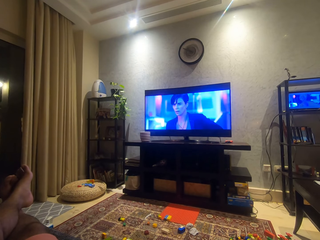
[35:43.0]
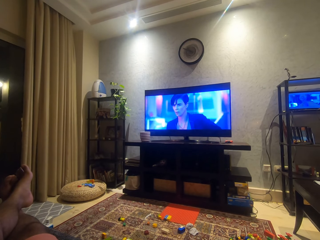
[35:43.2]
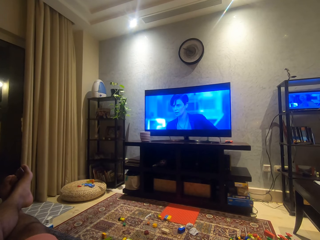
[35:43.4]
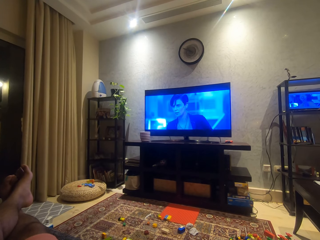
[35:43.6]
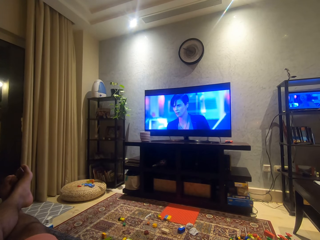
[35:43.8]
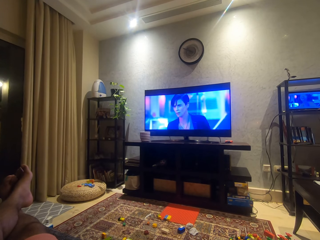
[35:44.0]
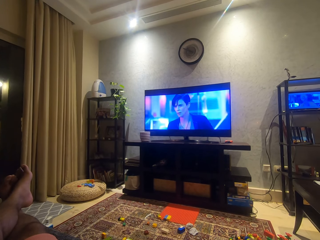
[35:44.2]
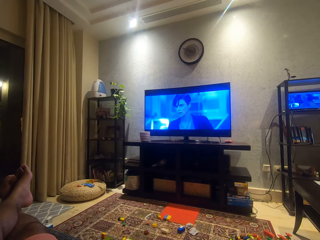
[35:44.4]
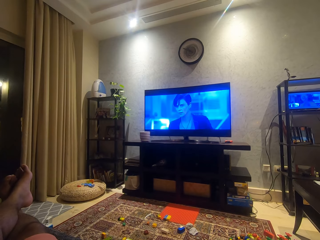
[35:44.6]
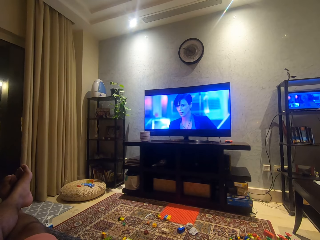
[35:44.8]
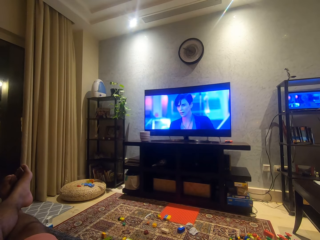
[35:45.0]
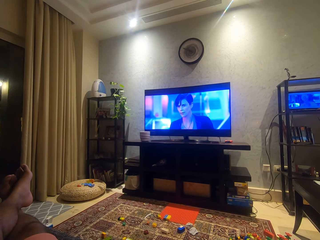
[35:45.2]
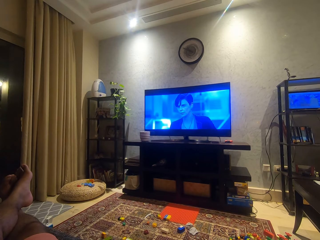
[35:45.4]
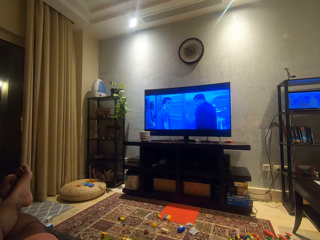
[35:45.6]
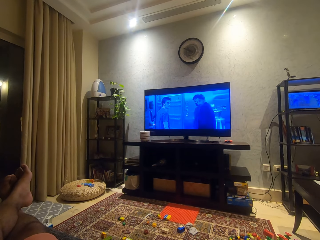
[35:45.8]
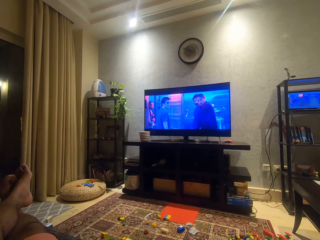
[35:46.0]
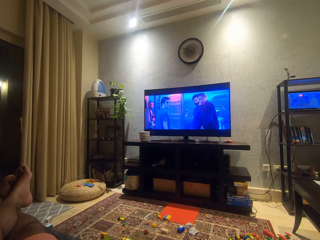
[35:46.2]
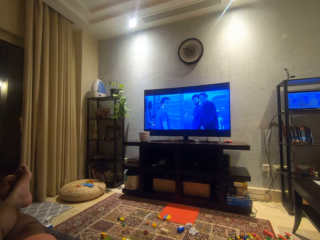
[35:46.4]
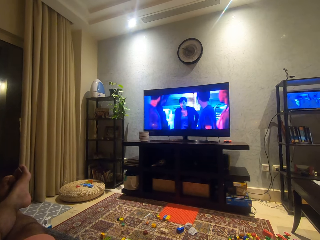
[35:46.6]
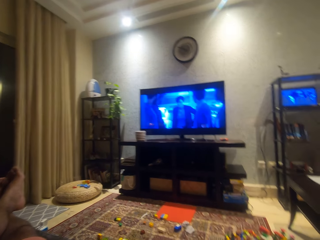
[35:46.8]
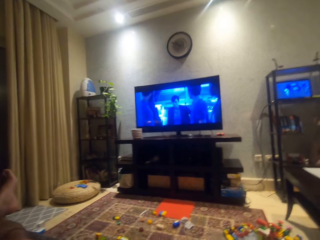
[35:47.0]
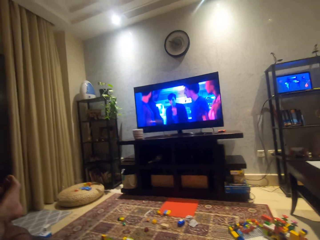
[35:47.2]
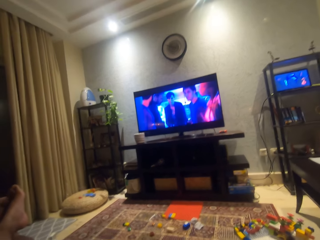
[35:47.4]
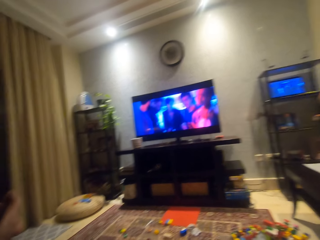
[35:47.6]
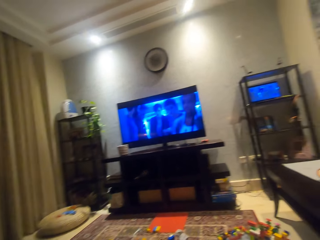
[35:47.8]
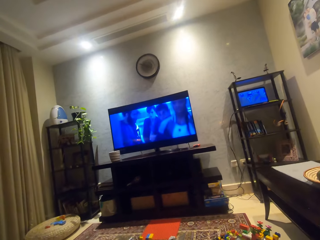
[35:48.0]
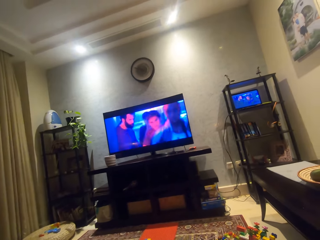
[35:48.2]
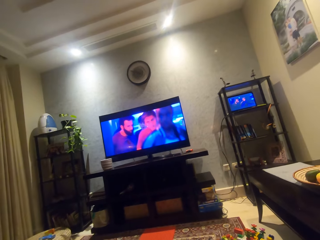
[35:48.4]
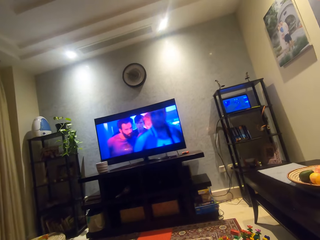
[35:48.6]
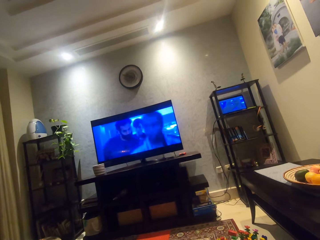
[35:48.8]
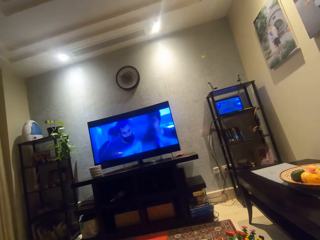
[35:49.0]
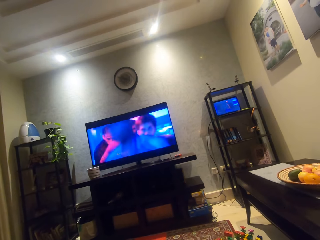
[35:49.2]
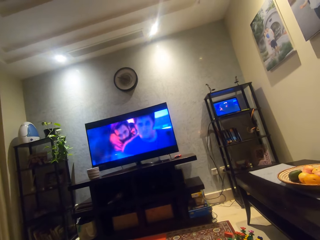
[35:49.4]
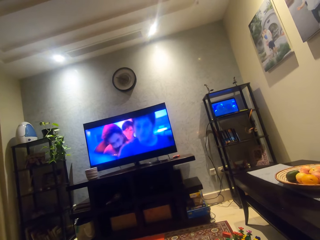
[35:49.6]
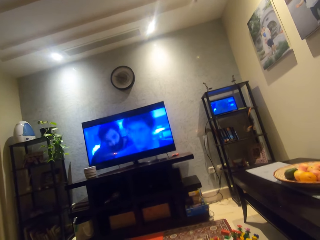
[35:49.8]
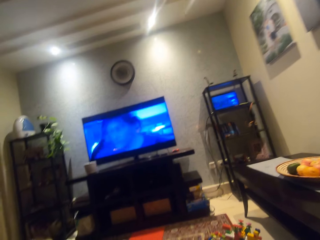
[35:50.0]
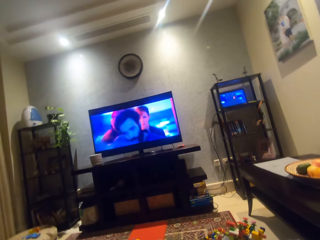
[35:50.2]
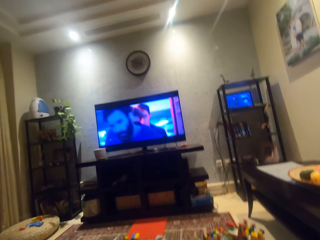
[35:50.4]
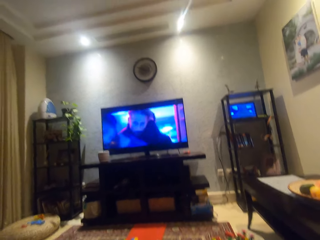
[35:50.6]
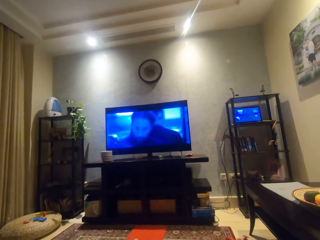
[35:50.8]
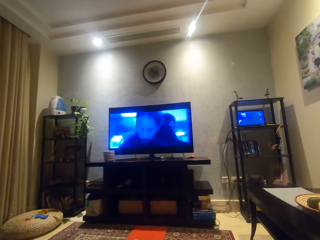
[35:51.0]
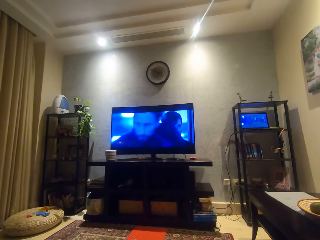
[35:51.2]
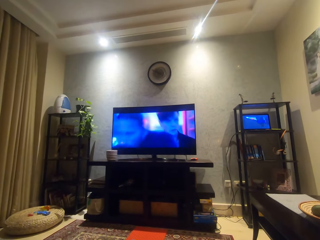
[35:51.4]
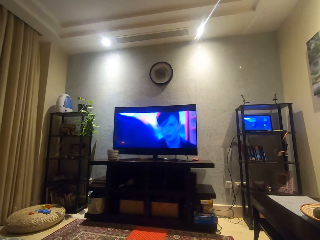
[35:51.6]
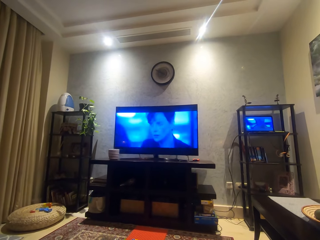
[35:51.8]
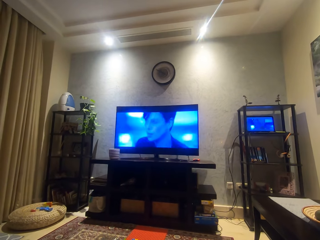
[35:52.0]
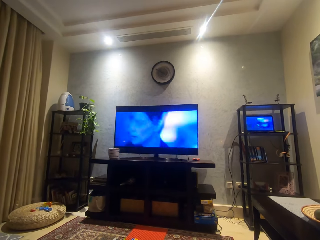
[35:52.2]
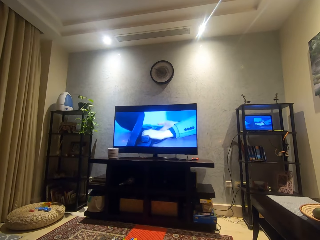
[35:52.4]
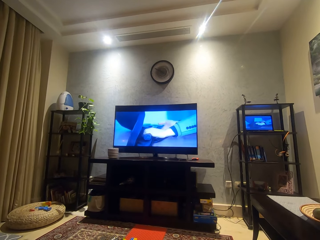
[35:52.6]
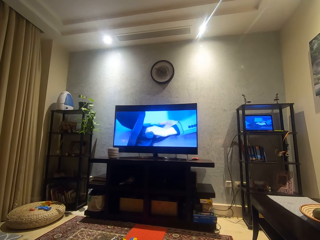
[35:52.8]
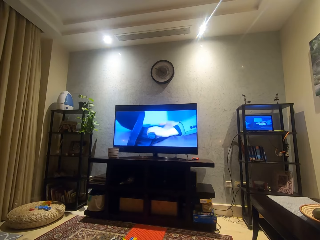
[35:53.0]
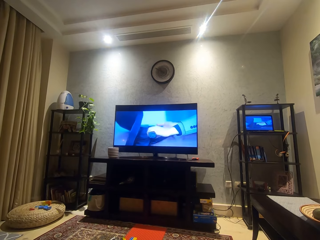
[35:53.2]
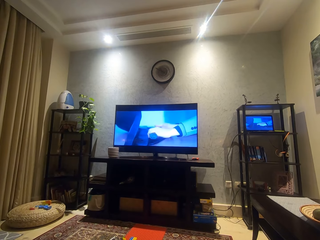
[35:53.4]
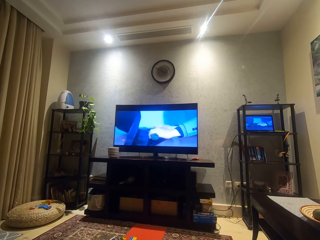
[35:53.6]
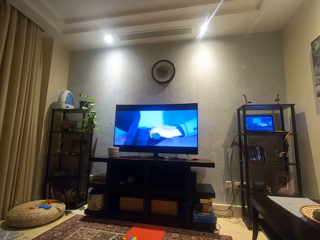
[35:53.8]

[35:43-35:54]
The camera wearer moves a bit.

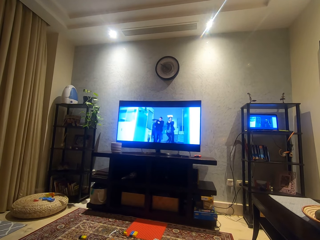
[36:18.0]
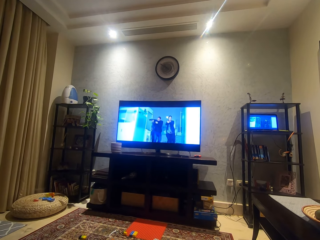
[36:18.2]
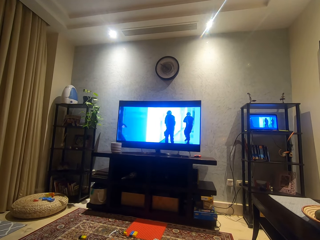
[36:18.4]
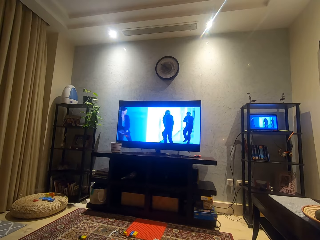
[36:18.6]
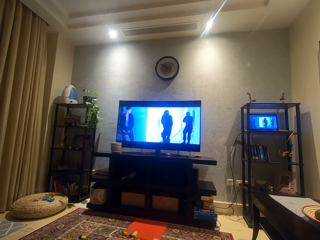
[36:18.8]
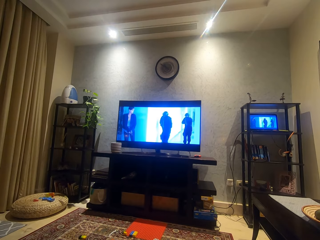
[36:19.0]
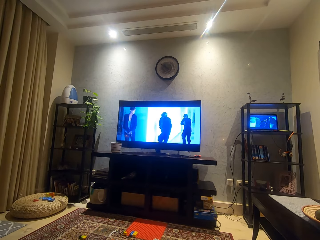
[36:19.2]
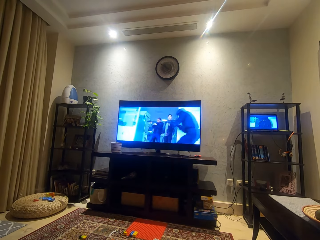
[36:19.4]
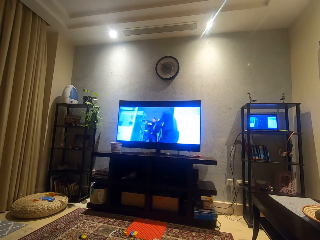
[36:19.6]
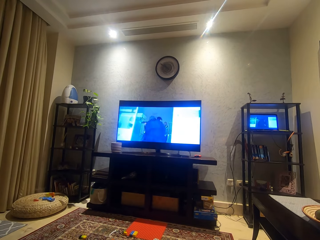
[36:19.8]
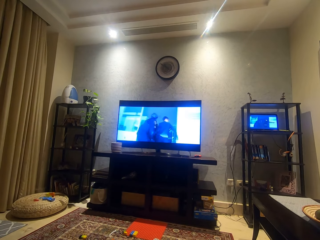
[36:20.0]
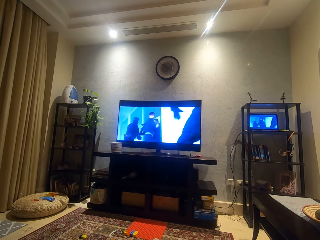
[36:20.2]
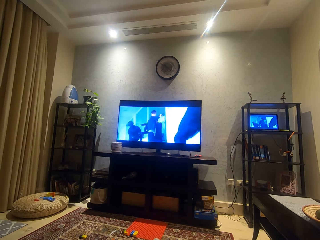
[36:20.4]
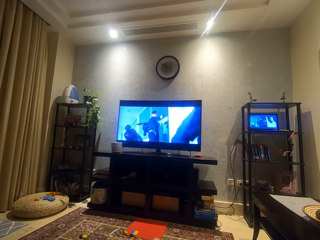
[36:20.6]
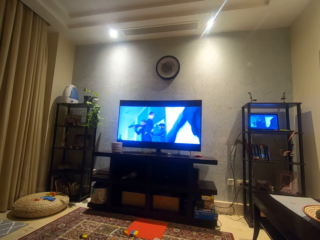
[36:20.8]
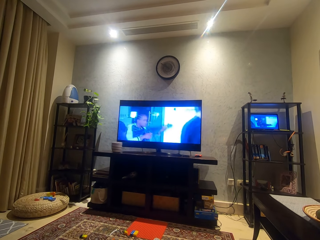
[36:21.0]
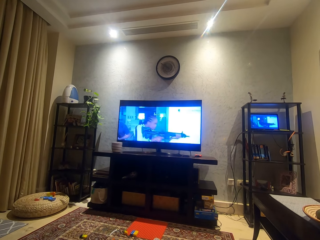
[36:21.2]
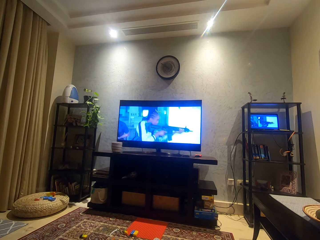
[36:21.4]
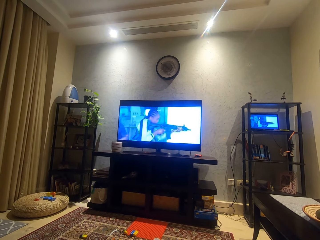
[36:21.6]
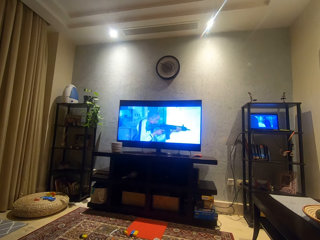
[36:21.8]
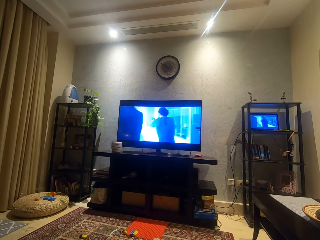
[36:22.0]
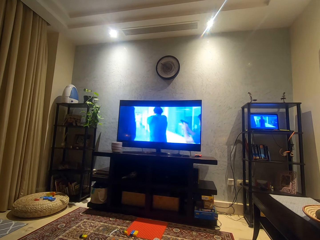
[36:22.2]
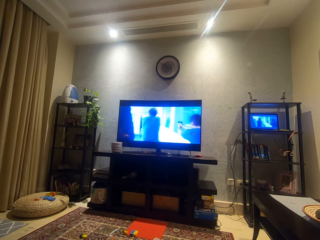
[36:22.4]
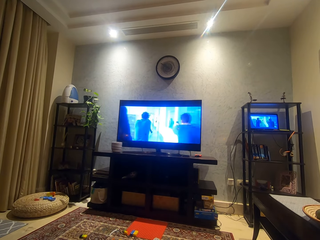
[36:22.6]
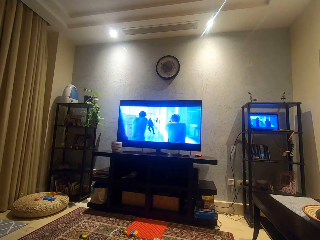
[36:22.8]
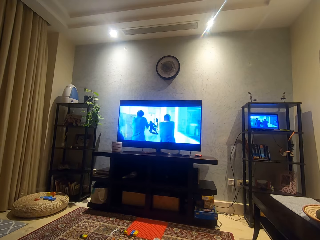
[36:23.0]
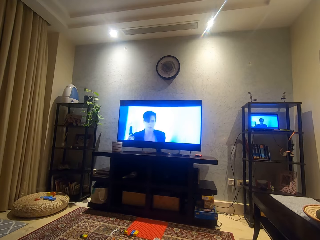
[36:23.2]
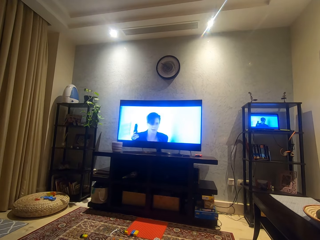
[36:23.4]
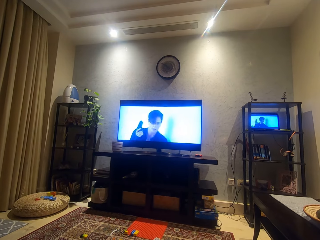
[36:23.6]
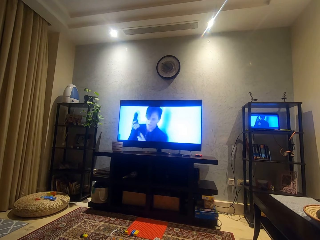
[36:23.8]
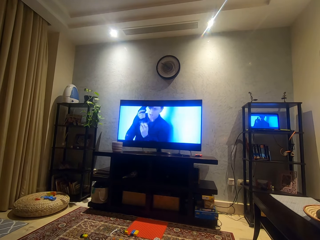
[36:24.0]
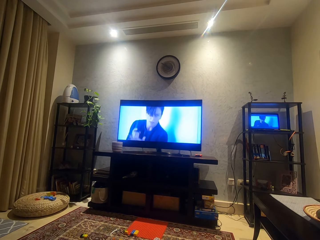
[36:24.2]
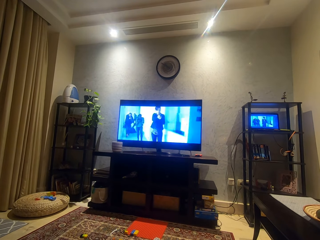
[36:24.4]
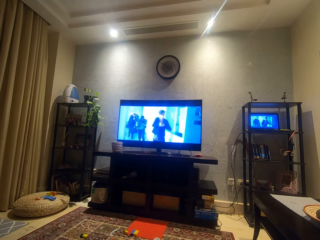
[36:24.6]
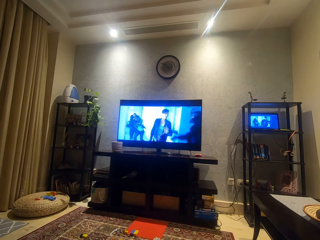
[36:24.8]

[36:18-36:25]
The camera wearer is watching a movie.

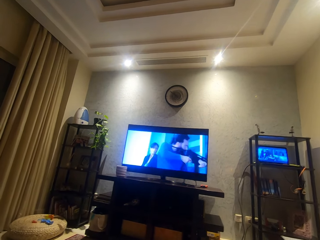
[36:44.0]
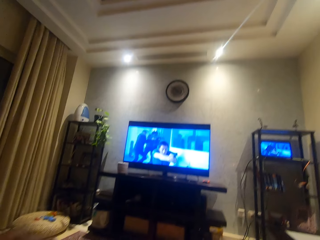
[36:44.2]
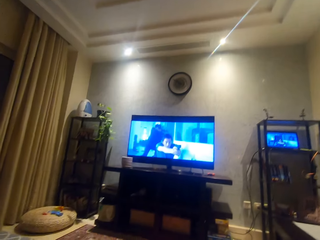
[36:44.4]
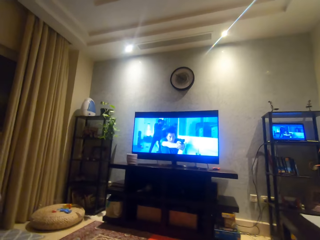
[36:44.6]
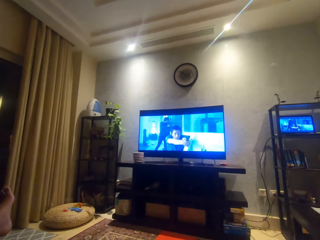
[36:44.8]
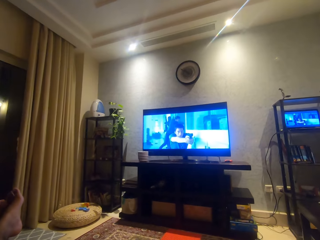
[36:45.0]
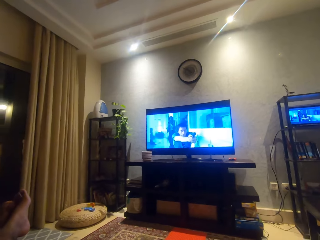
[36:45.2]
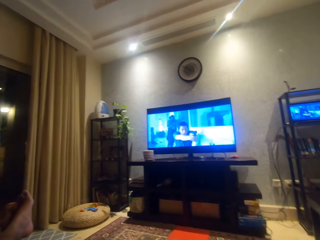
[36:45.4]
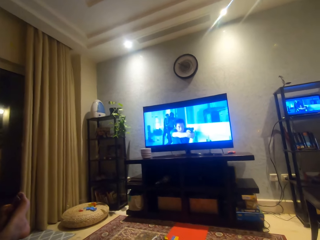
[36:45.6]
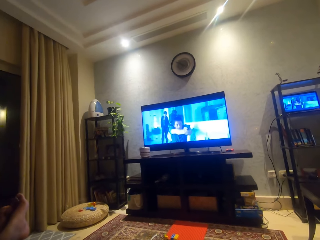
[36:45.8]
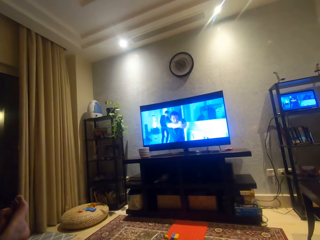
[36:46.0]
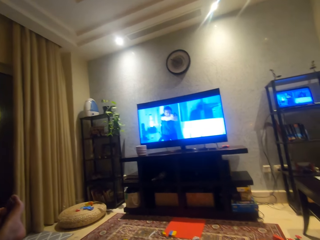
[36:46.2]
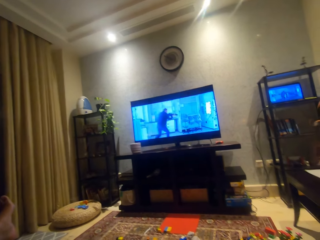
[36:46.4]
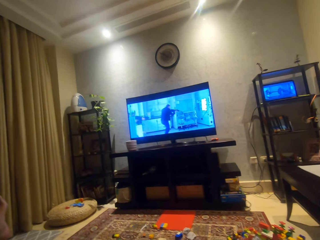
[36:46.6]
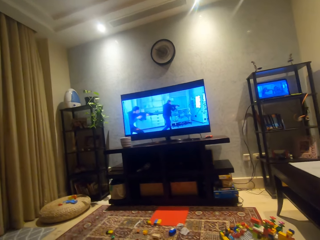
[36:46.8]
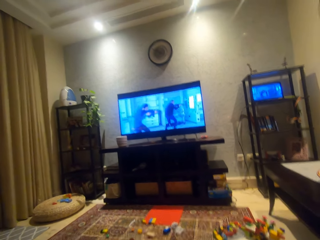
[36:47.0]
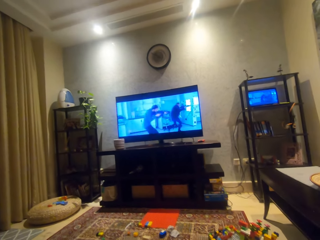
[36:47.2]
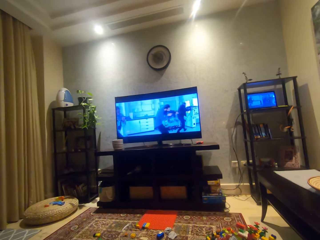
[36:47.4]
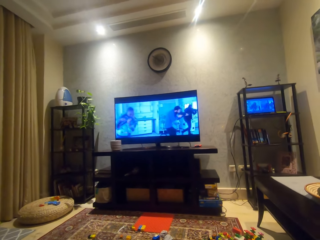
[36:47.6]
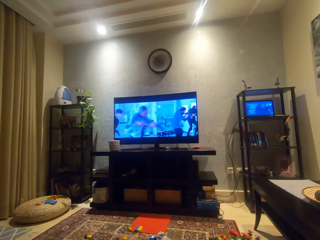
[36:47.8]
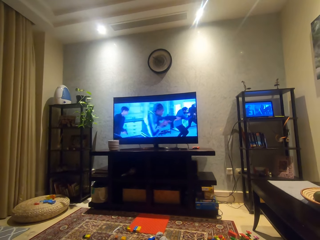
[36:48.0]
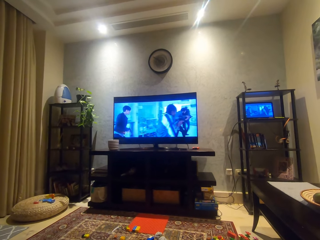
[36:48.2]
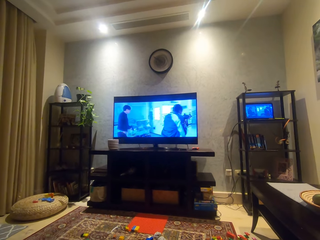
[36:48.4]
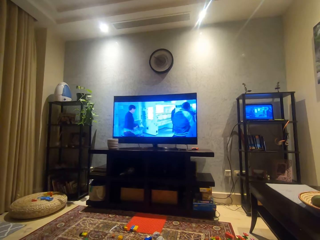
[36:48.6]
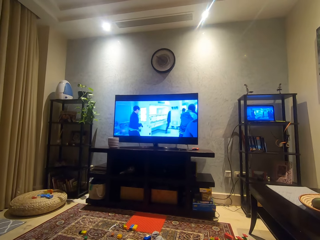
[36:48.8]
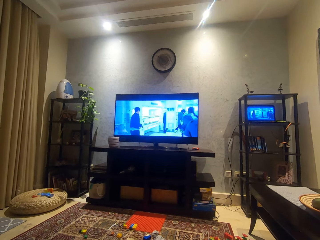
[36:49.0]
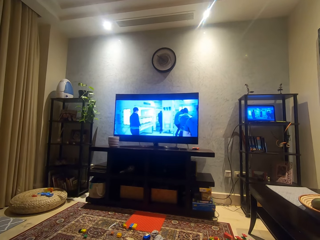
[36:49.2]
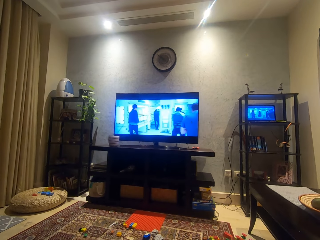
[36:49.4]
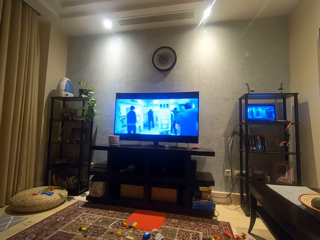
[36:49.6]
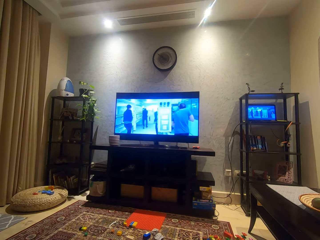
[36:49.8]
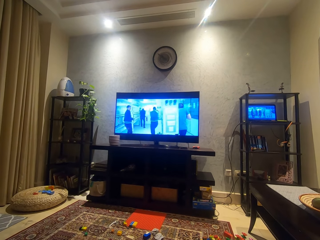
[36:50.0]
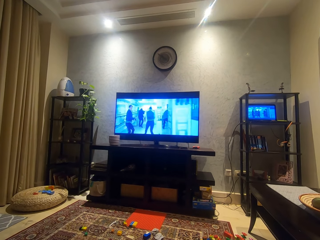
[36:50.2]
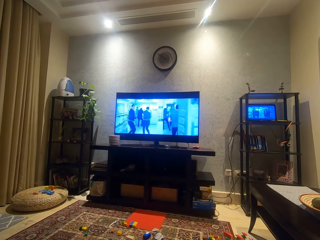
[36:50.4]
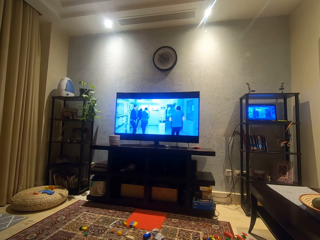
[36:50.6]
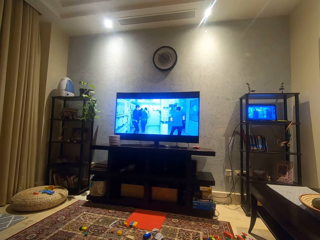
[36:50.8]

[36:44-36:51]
The camera wearer looks around.
